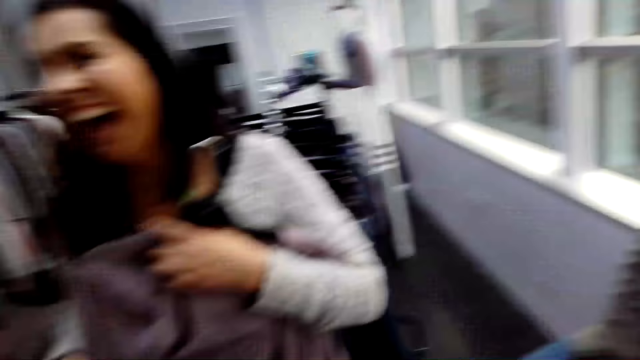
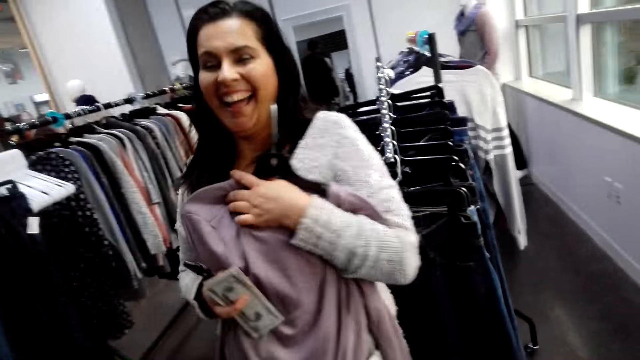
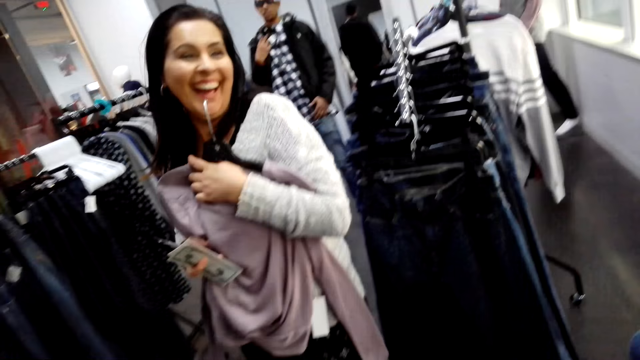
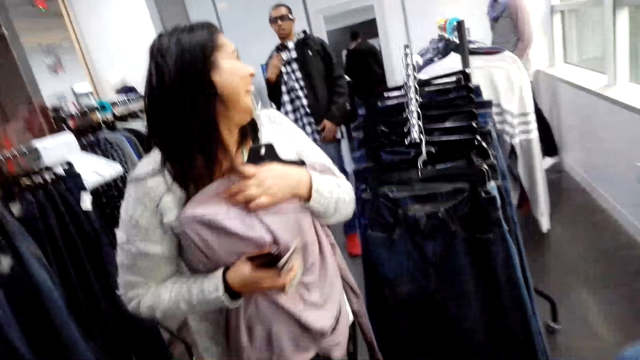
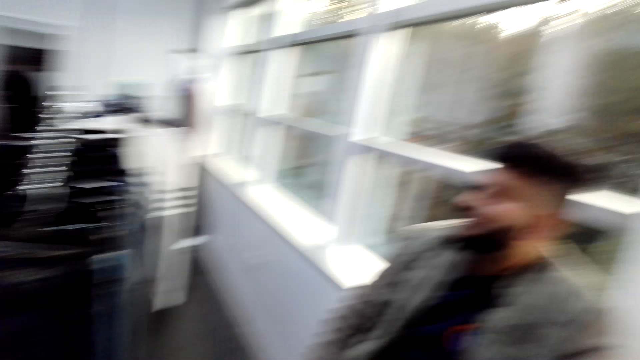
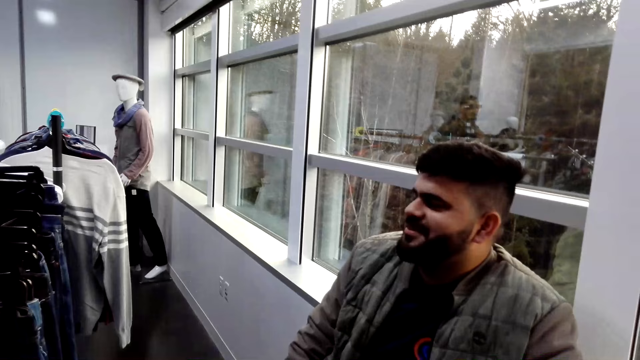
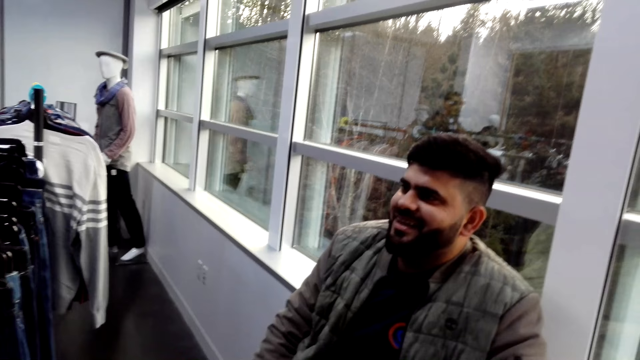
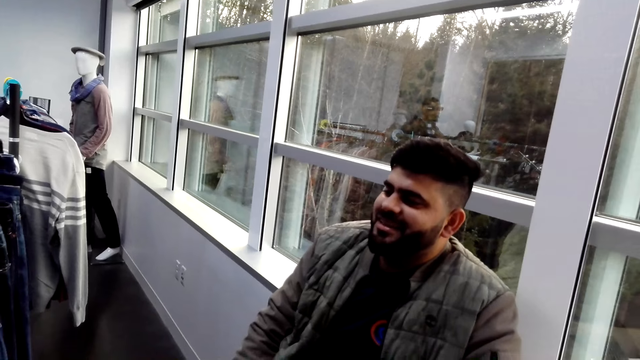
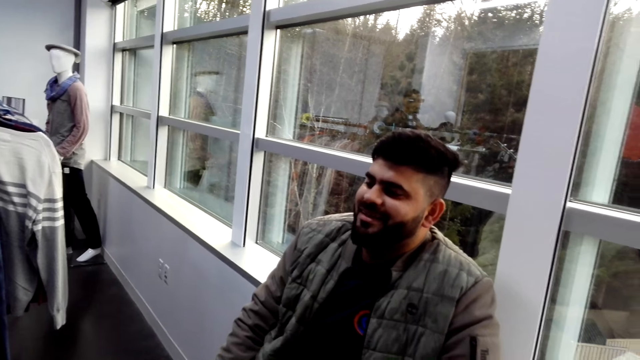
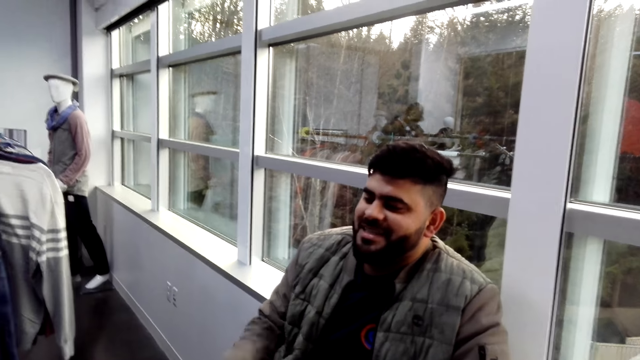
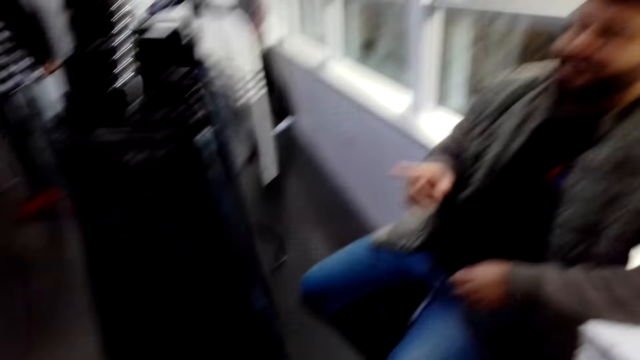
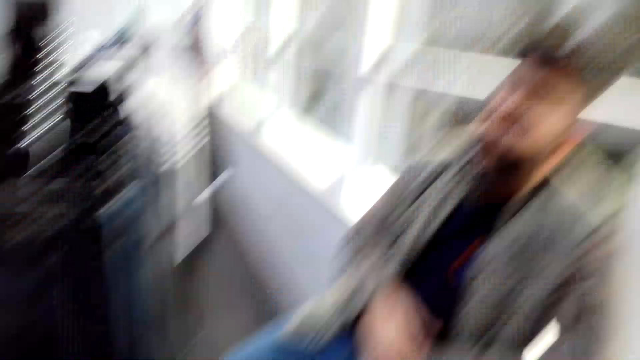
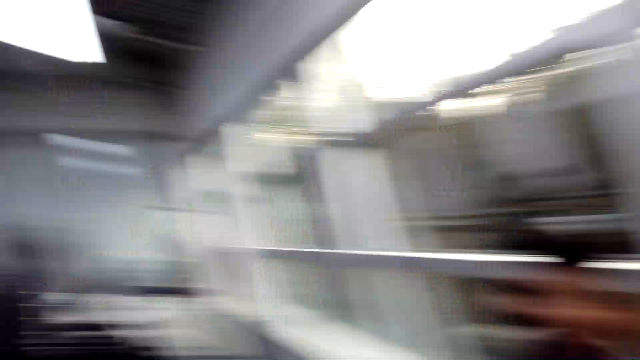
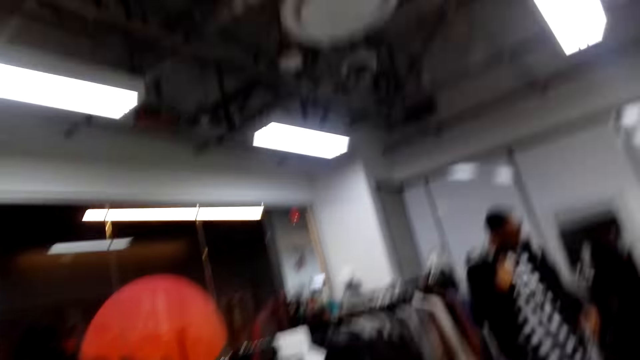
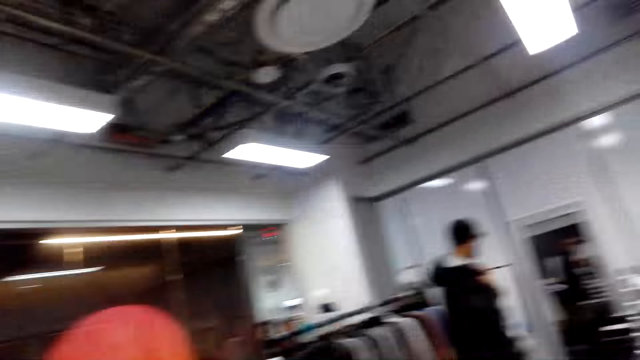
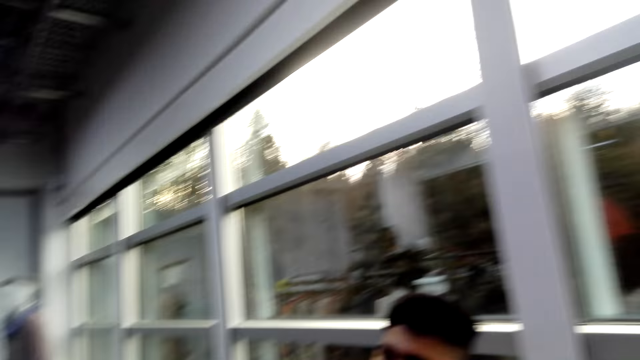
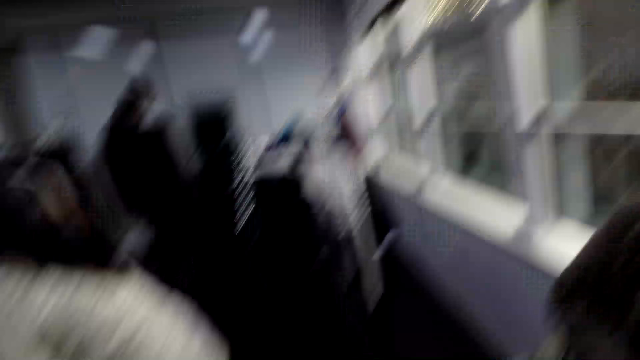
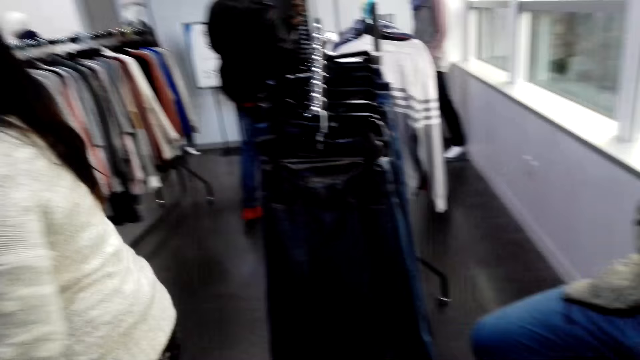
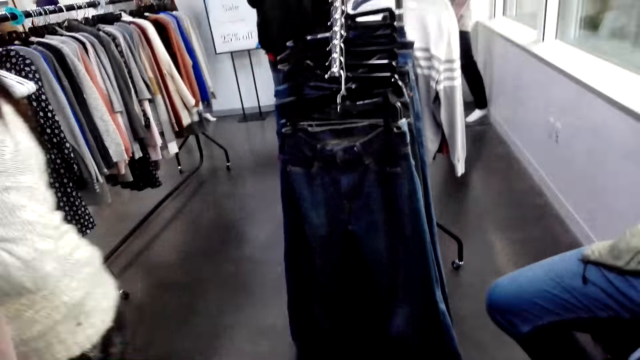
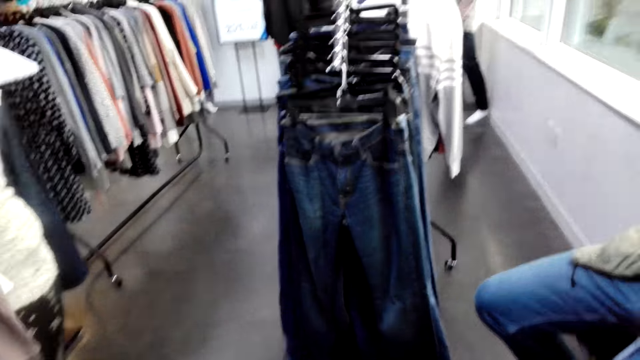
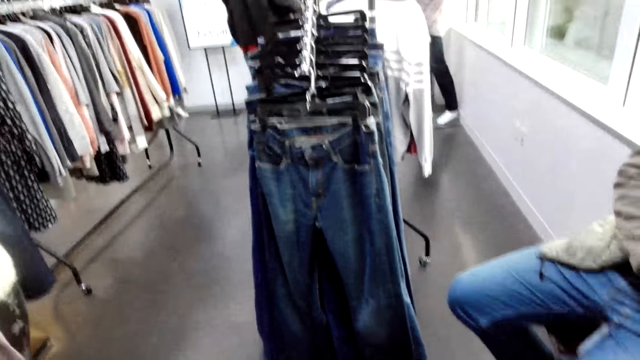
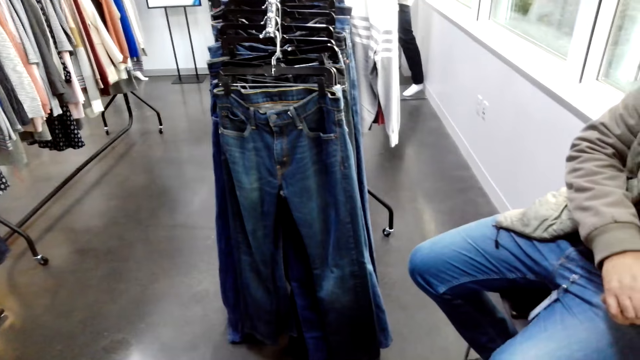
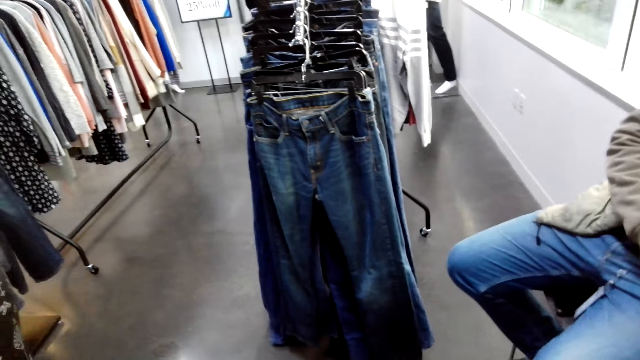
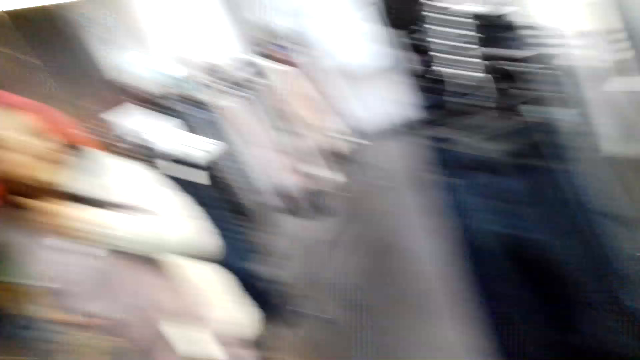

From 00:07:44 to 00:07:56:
A person interacts with another person. The other person moves around. A cashier talks with the camera wearer and a lady. The first person interacts with the other person. The camera wearer looks around. They laugh. The other person walks around.

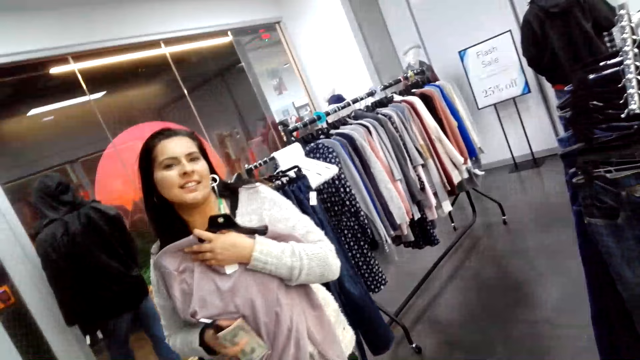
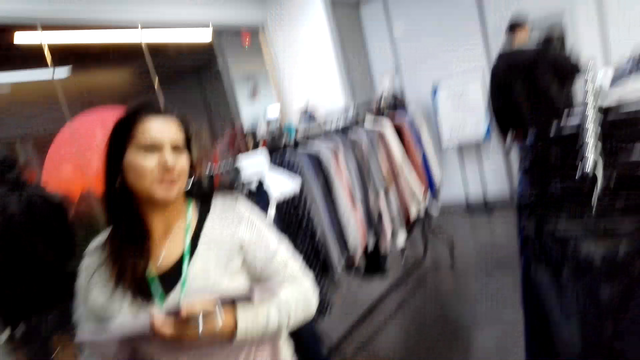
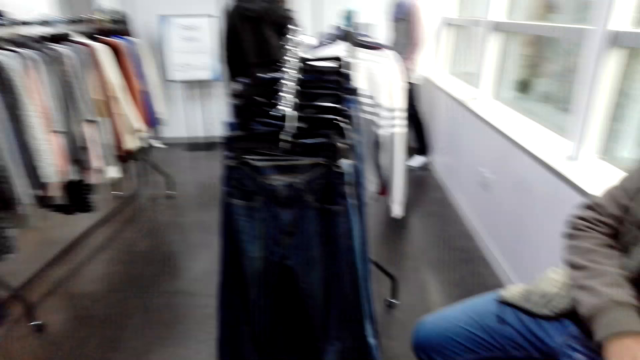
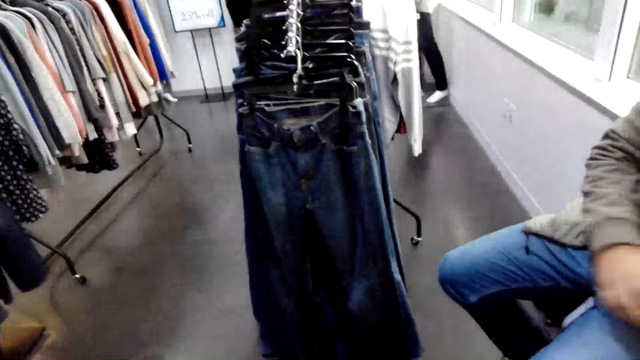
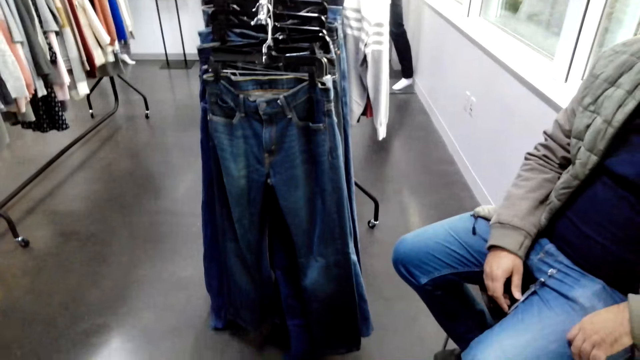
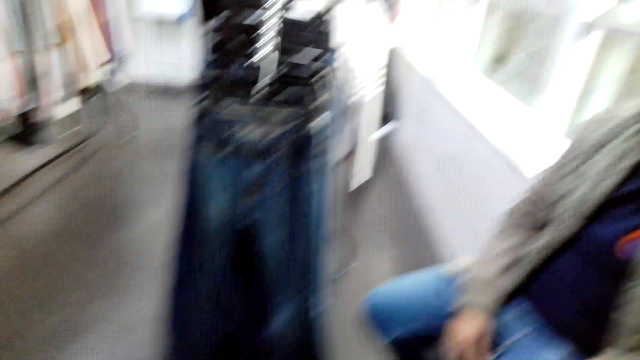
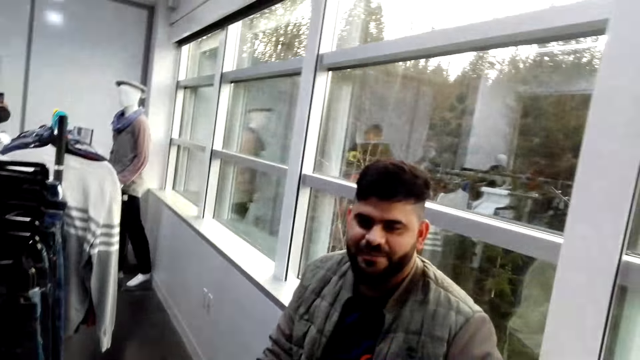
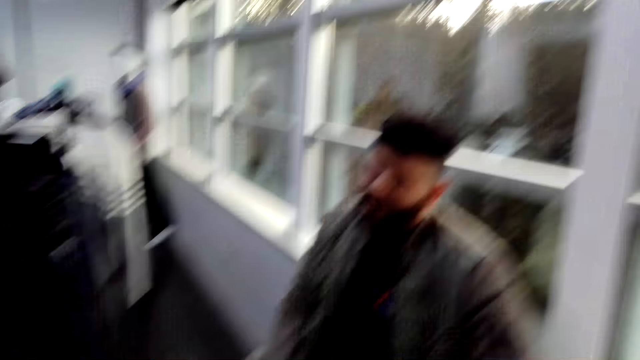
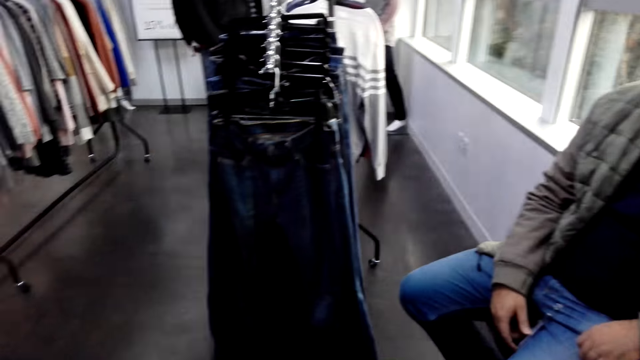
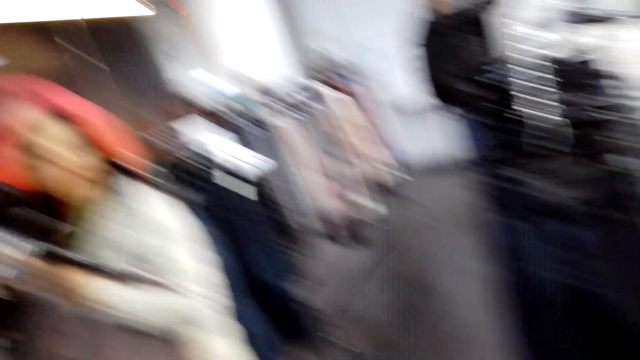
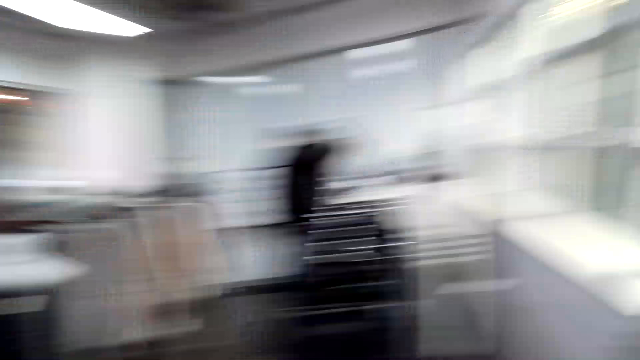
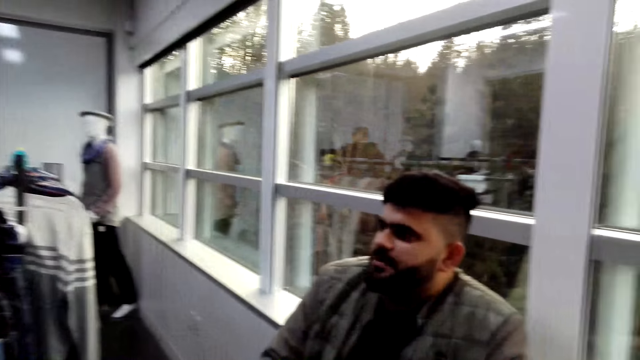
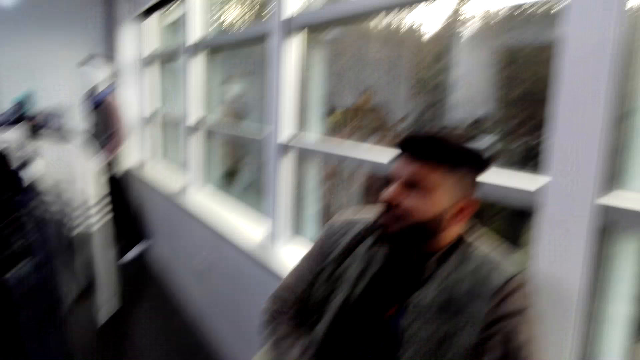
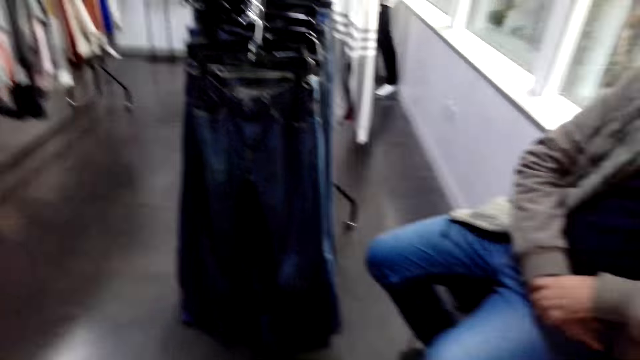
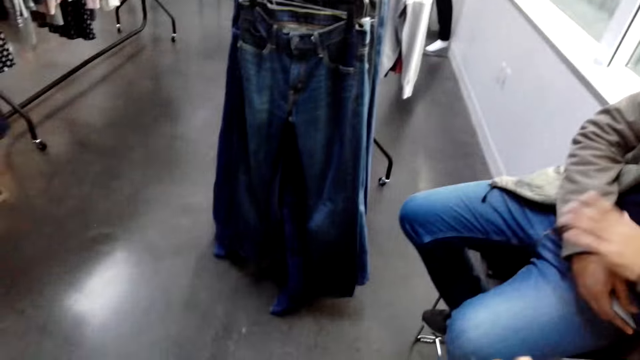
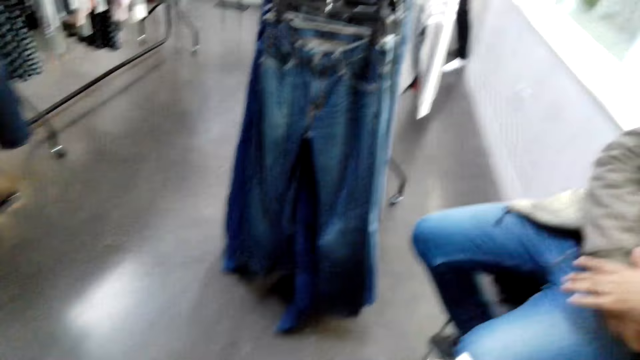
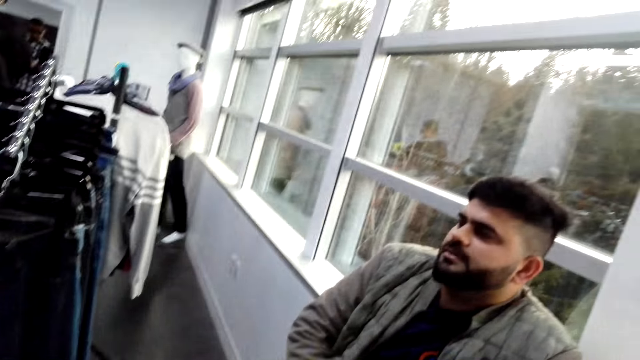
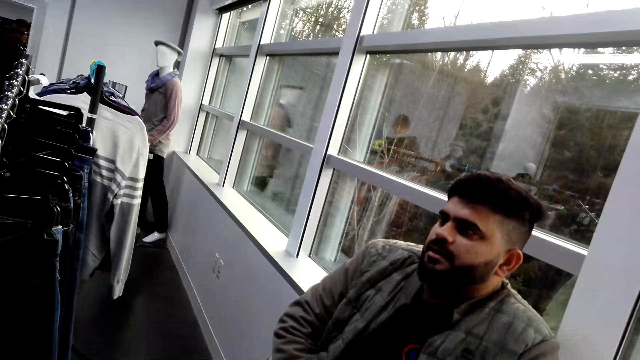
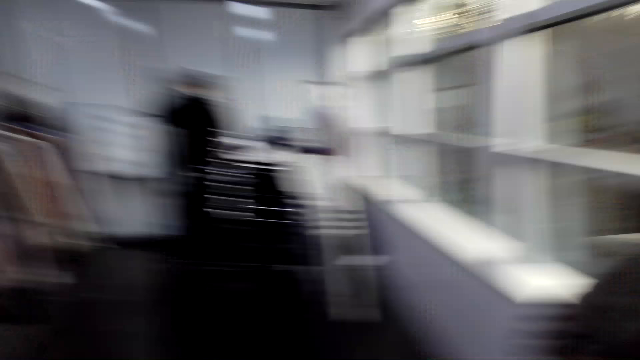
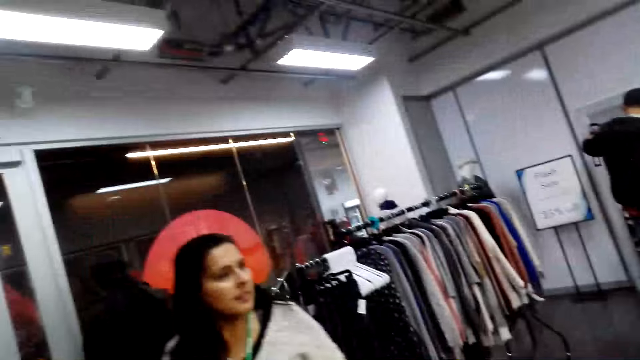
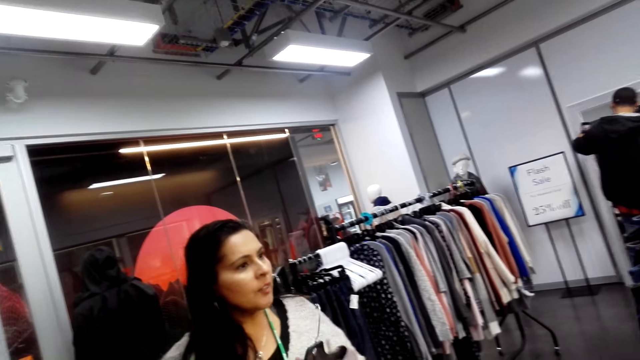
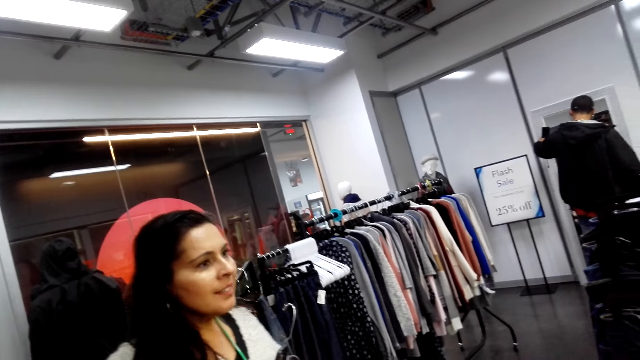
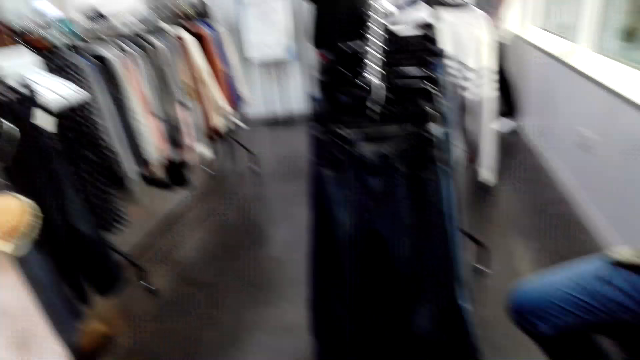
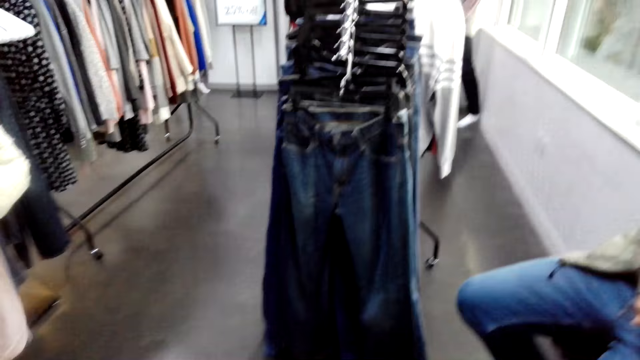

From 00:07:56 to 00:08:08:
The camera wearer talks with a lady and a cashier. They look around. A person interacts with another person. The camera wearer looks around. The cashier talks with the camera wearer and the lady. The first person moves a hand and interacts with the other person. The camera wearer looks around. The other person walks around.
